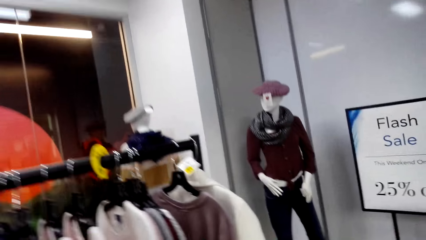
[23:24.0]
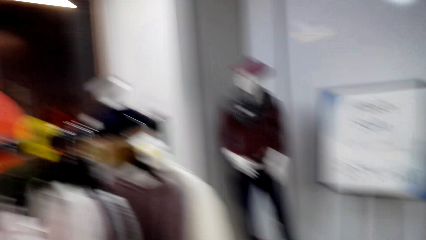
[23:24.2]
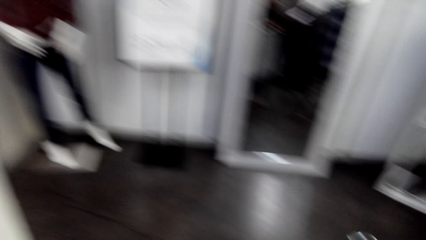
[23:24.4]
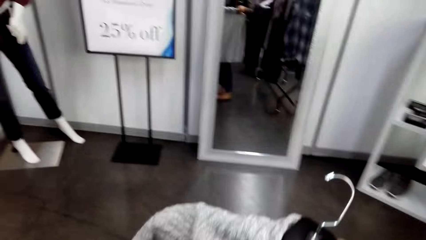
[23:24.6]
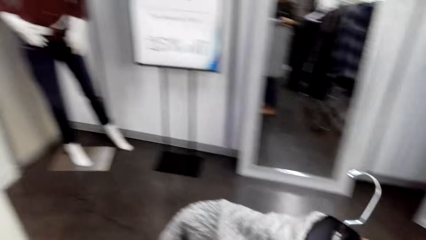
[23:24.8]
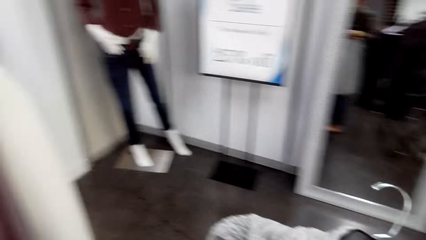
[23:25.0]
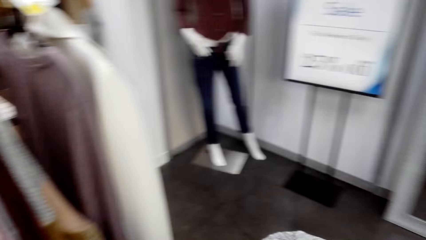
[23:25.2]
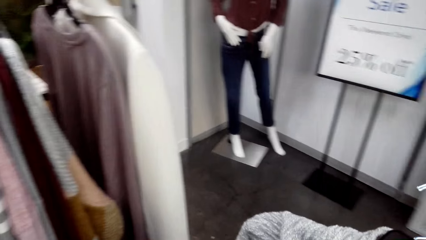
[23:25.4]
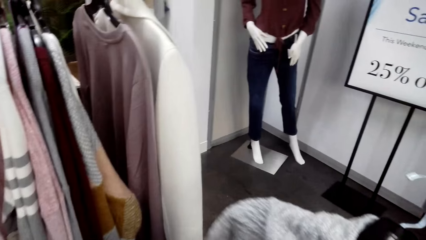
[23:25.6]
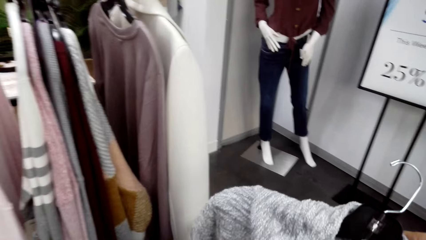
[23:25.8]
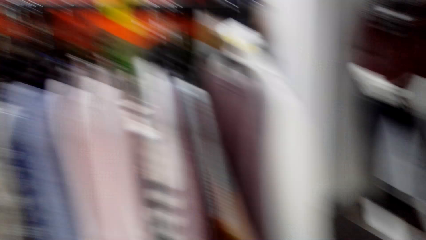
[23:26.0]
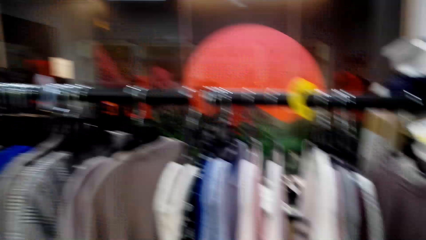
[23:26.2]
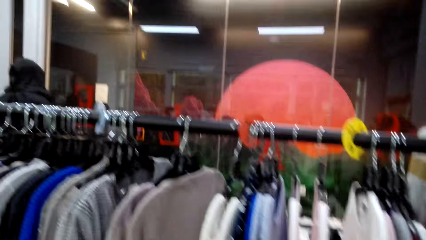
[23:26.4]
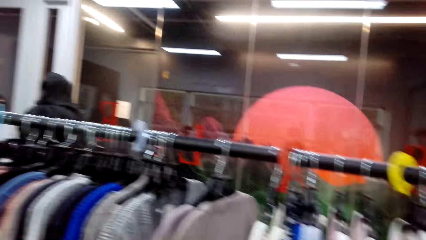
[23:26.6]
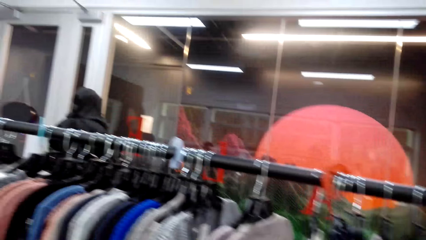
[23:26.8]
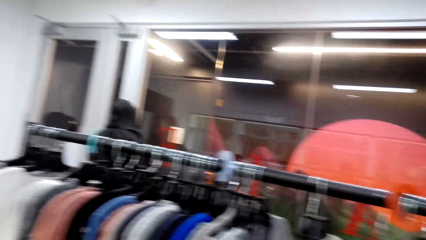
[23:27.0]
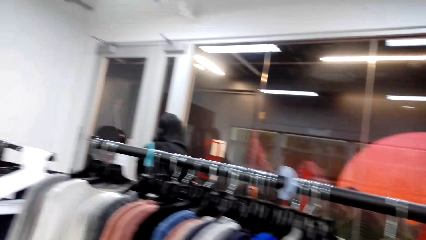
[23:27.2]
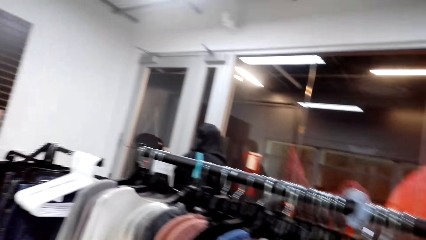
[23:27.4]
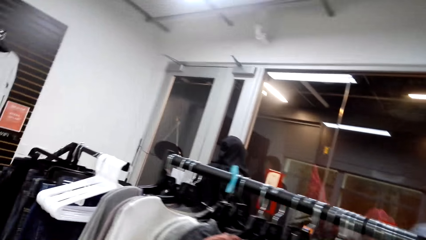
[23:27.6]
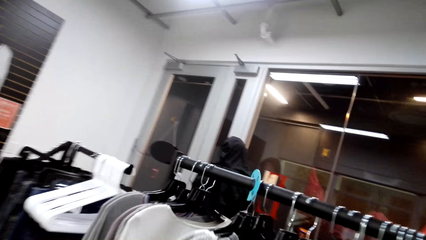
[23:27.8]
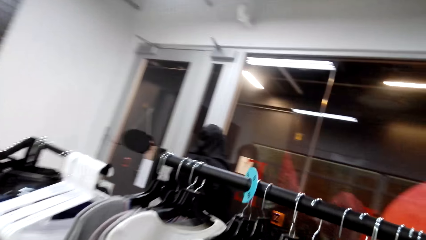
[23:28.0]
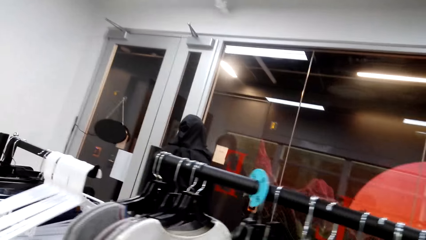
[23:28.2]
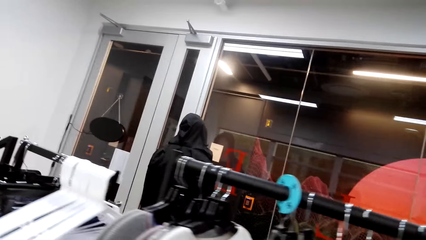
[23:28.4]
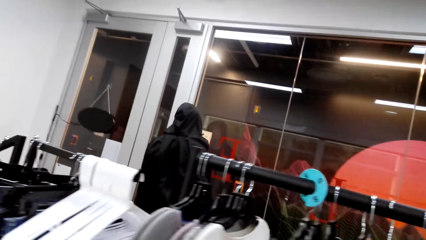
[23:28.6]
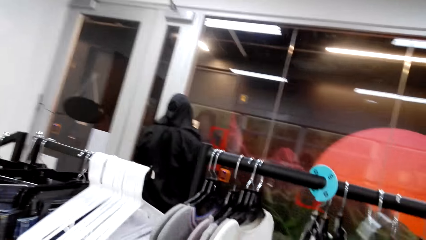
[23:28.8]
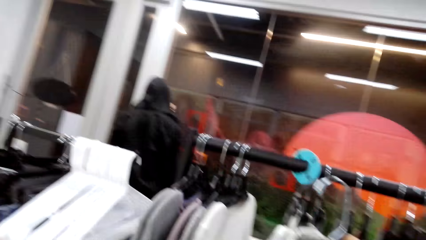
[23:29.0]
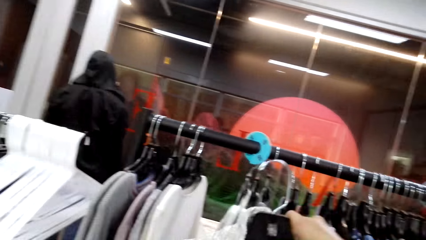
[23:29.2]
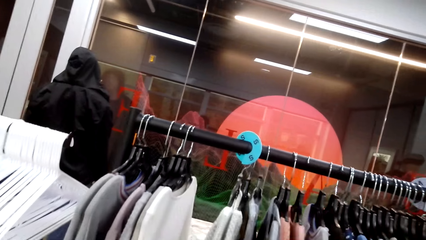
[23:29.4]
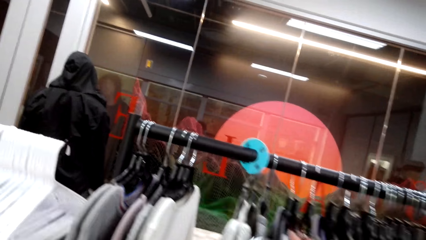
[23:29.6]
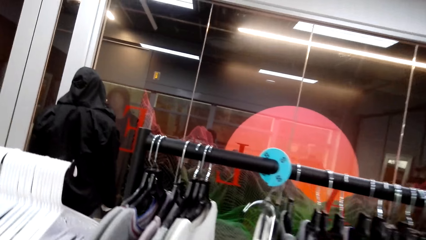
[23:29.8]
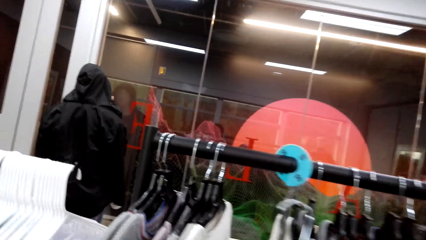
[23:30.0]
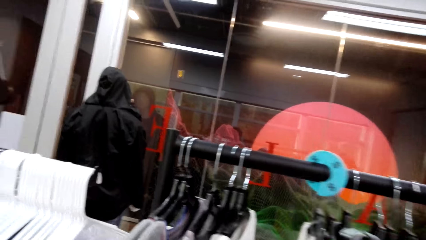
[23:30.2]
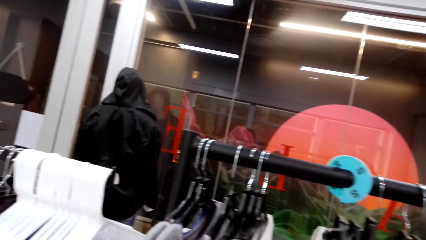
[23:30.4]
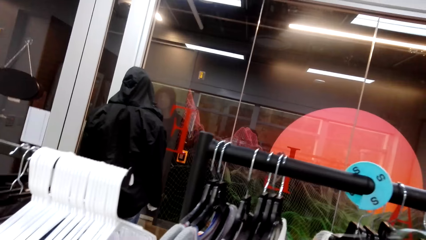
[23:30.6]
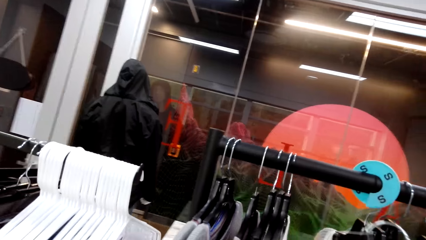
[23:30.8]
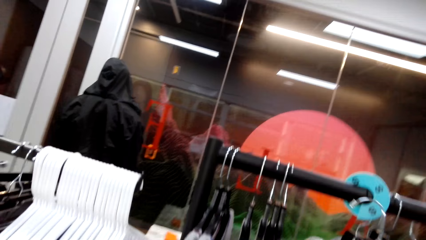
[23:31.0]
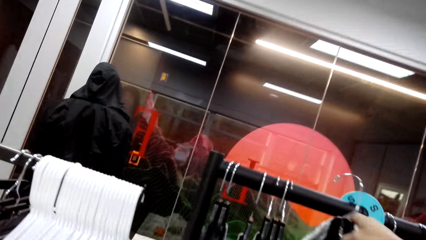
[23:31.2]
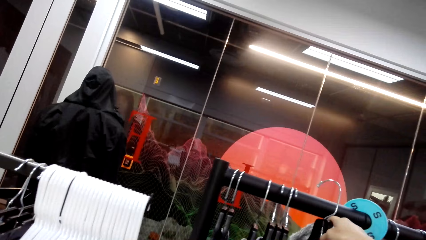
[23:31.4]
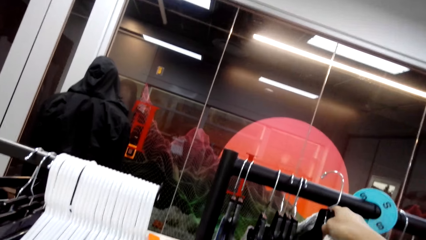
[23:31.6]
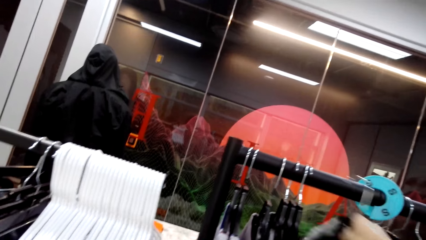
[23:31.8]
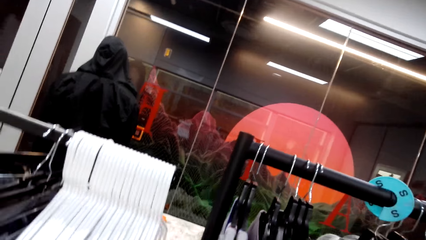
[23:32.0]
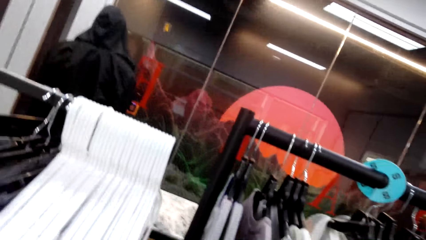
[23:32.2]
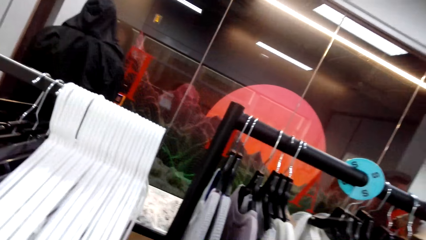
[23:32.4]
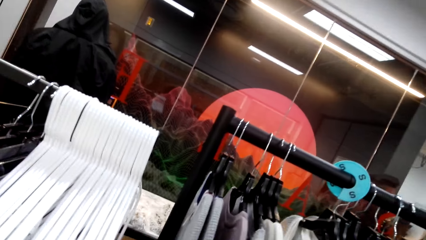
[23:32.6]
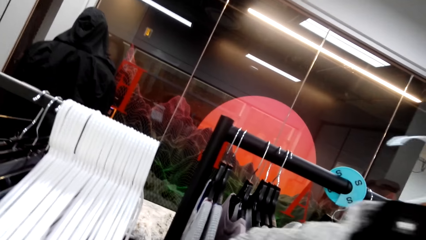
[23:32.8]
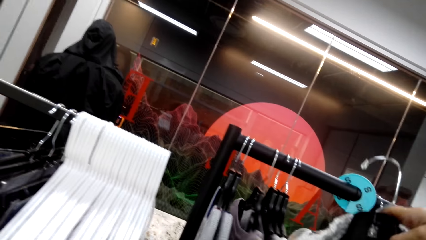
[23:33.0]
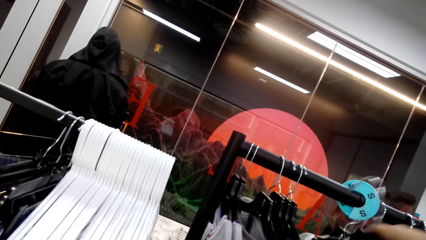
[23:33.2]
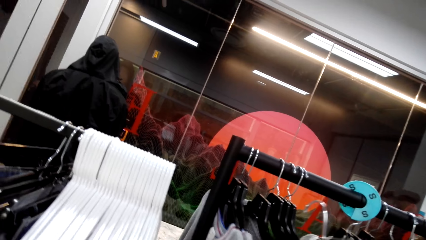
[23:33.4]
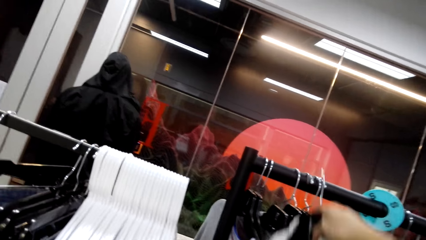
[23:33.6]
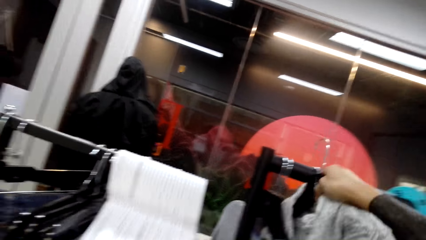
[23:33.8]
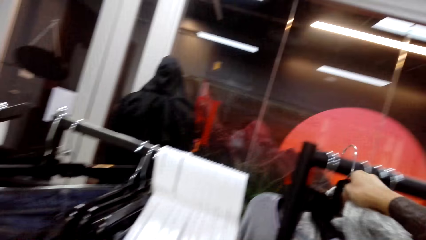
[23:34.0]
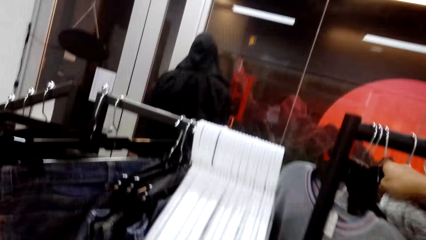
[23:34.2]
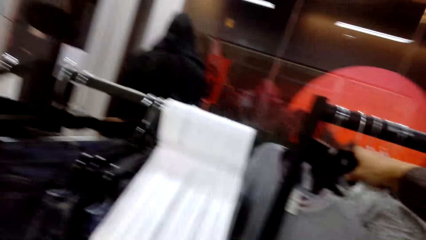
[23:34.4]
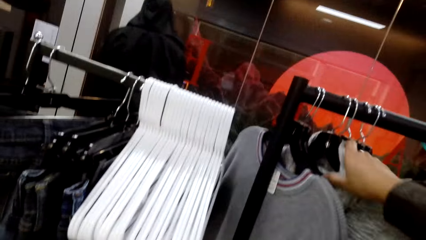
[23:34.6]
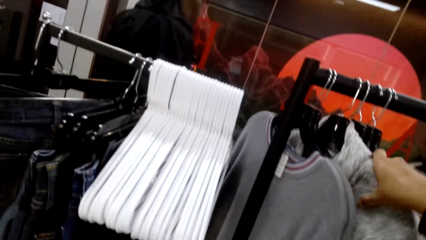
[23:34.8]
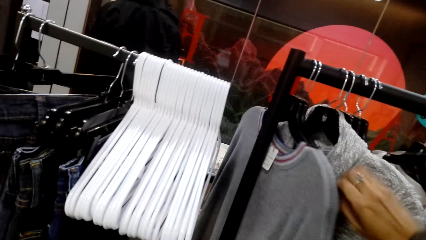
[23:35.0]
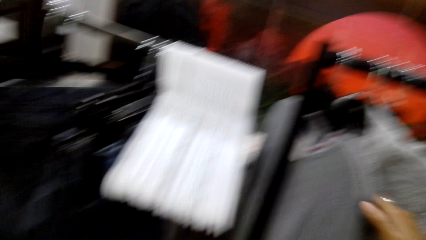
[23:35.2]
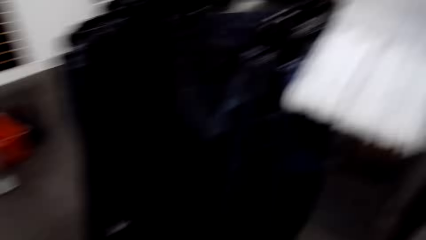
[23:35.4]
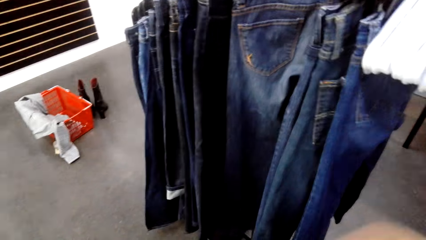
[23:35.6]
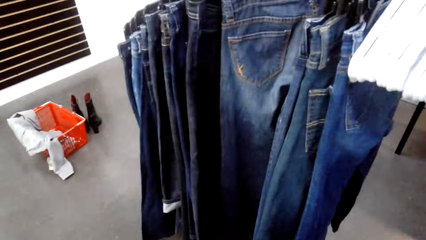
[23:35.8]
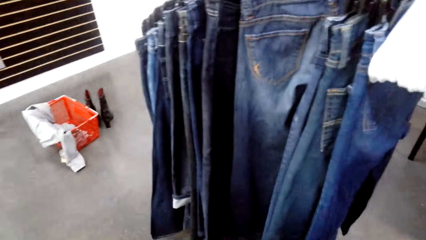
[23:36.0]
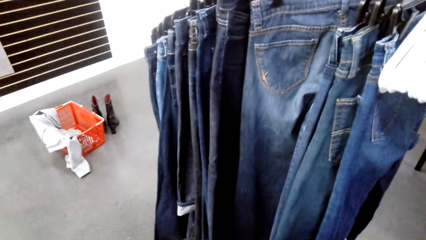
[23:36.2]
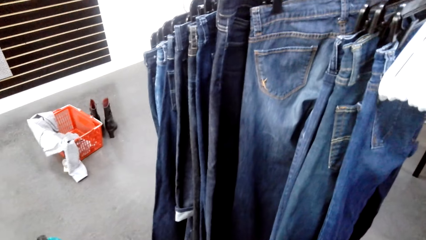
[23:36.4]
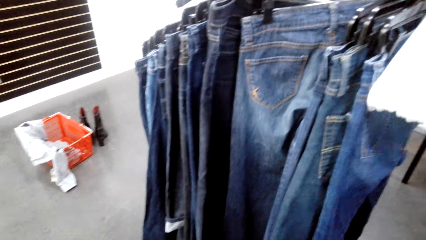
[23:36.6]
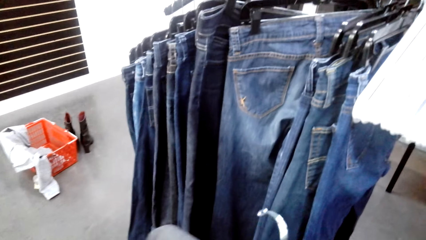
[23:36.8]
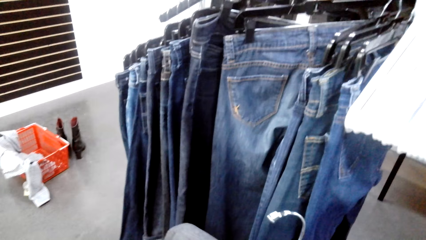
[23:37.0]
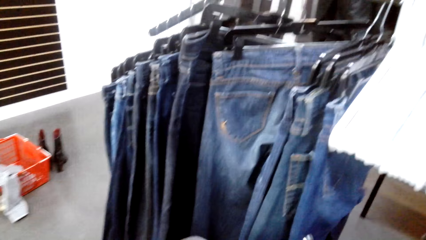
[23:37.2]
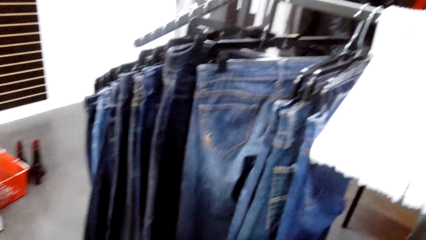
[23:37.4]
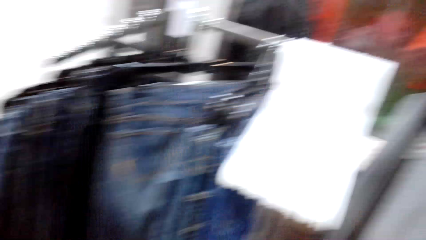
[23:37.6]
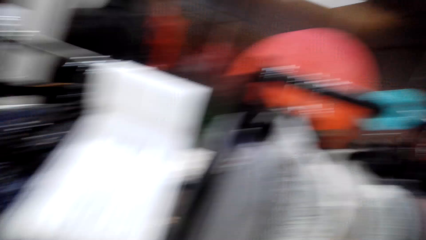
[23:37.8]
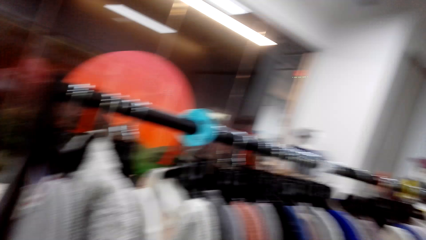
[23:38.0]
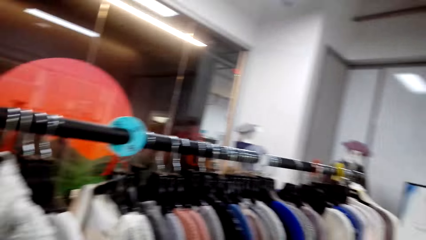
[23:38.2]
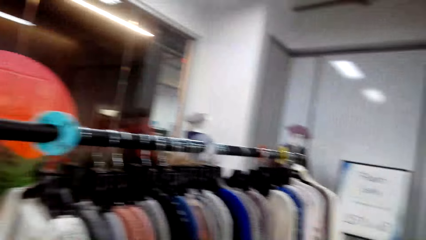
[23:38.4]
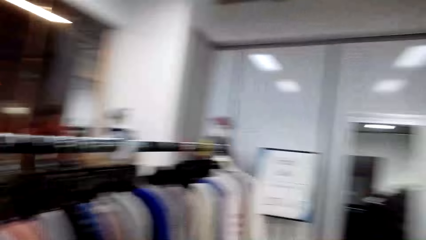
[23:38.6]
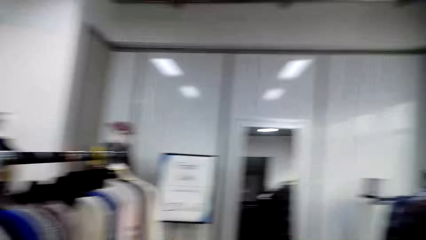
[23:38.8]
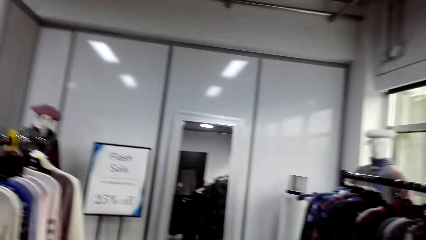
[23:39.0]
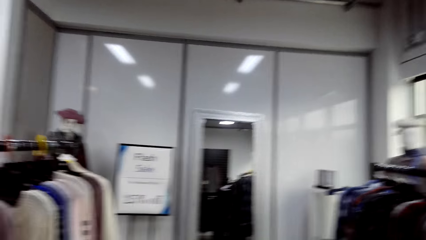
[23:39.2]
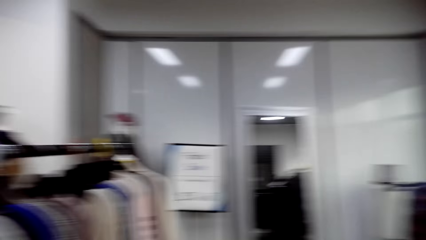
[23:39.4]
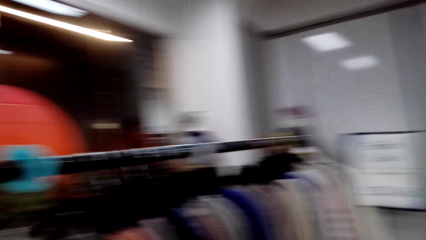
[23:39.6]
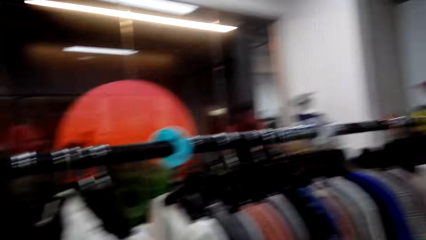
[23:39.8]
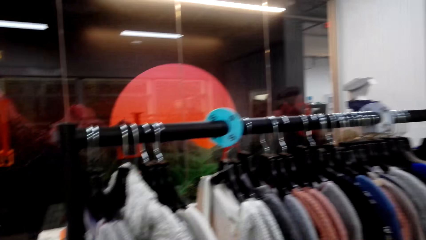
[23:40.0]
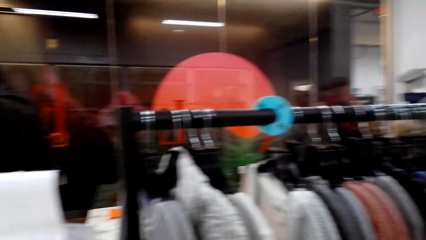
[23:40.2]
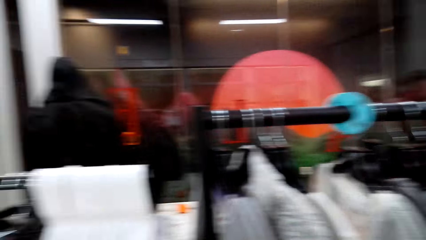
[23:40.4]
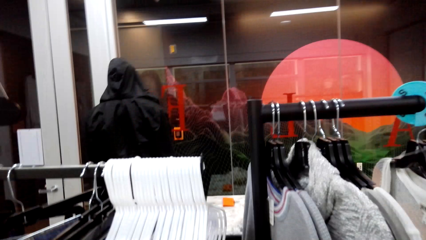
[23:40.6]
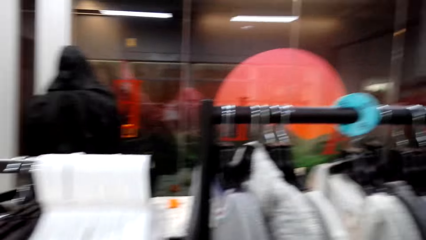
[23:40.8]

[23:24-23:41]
The camera wearer hangs the cloth on the cloth line. They put clothes in the hanger. They hang another cloth on the cloth line.
